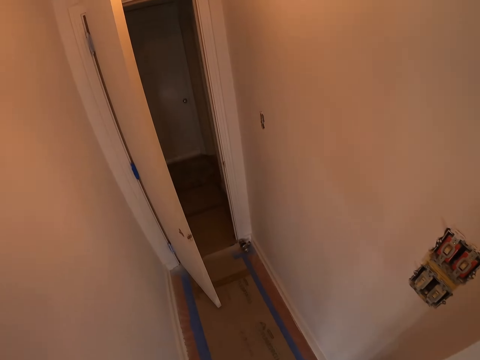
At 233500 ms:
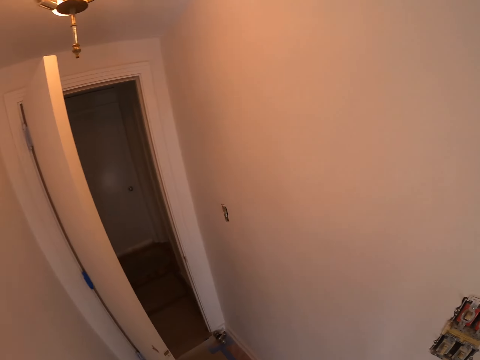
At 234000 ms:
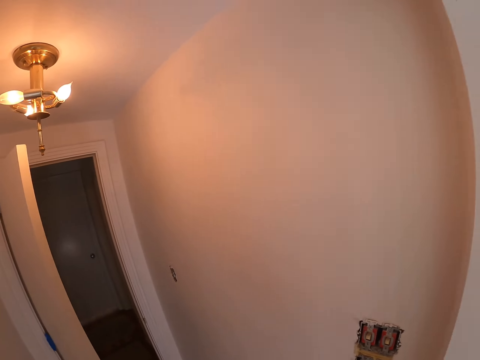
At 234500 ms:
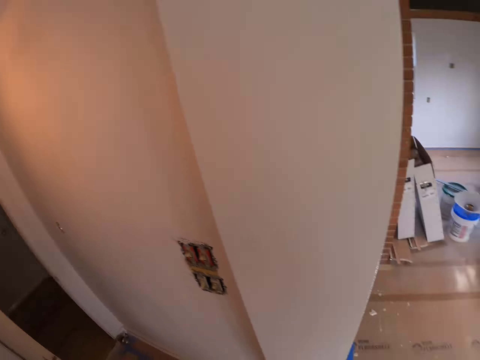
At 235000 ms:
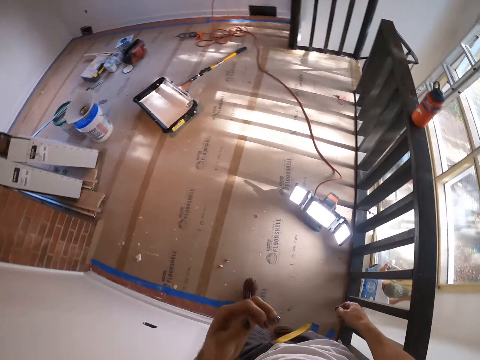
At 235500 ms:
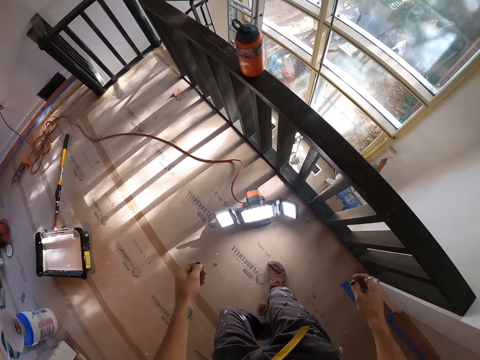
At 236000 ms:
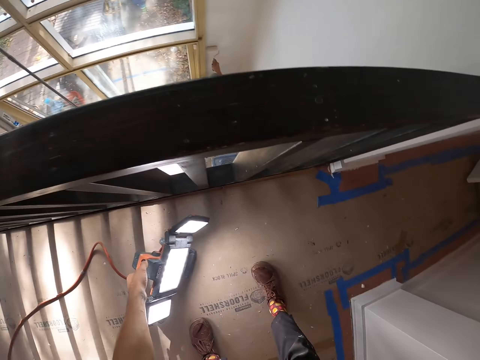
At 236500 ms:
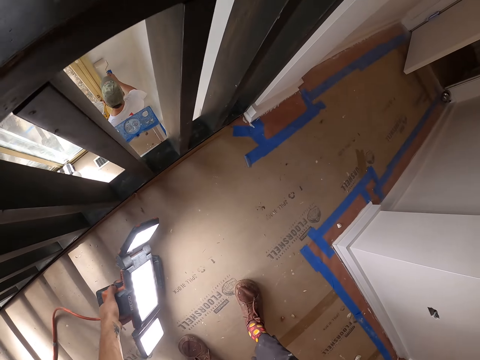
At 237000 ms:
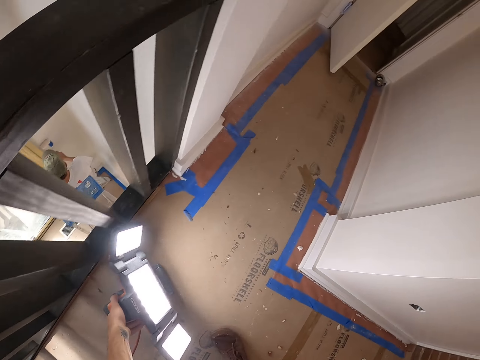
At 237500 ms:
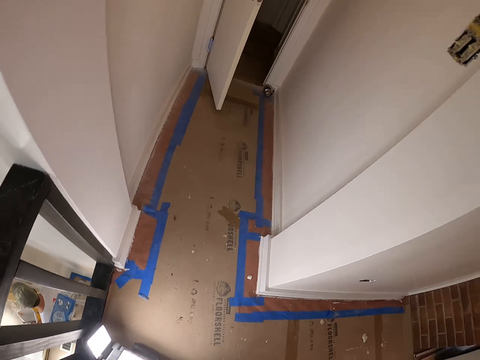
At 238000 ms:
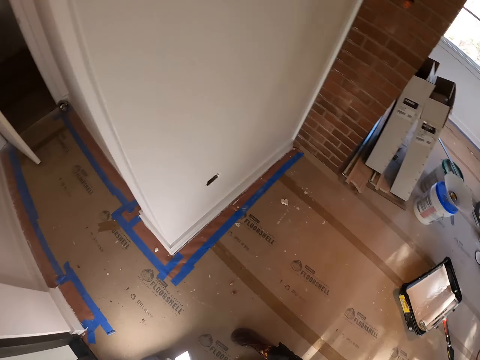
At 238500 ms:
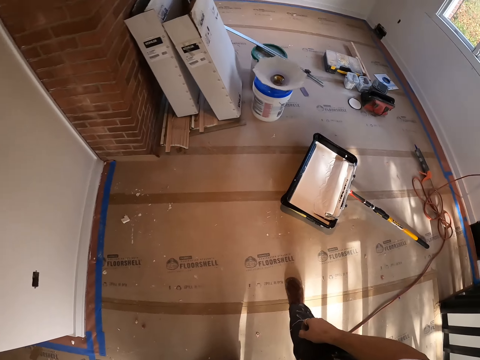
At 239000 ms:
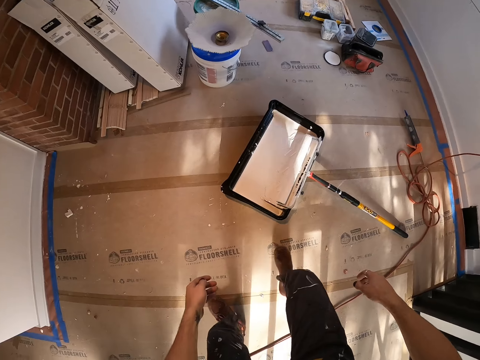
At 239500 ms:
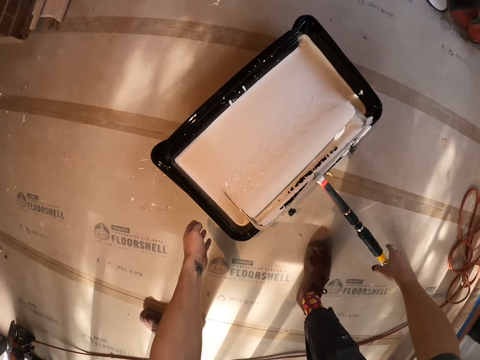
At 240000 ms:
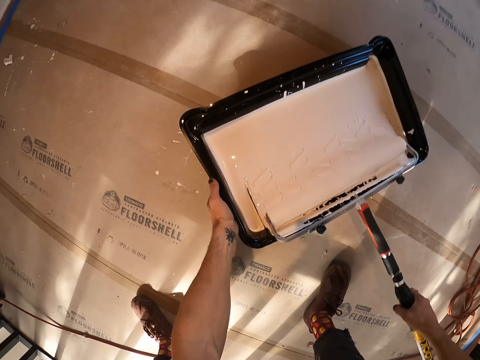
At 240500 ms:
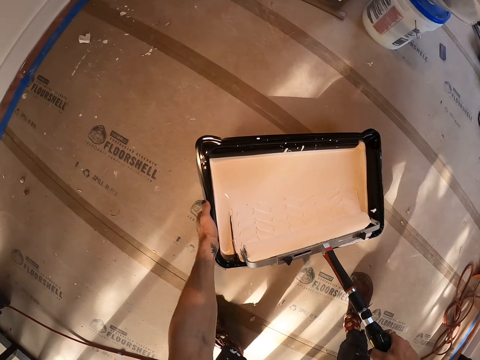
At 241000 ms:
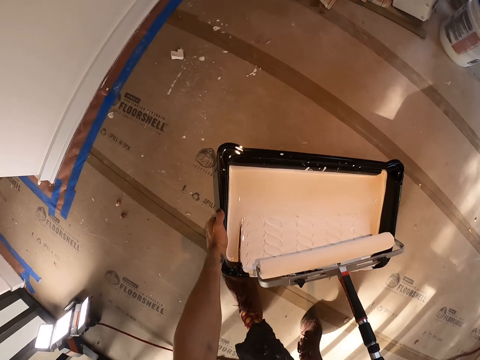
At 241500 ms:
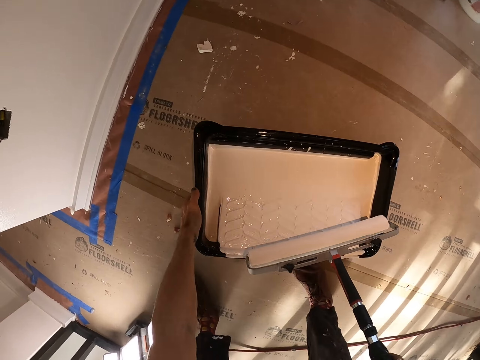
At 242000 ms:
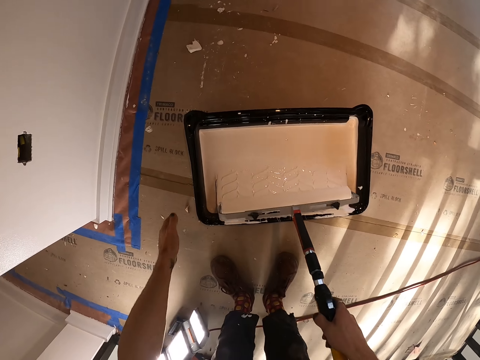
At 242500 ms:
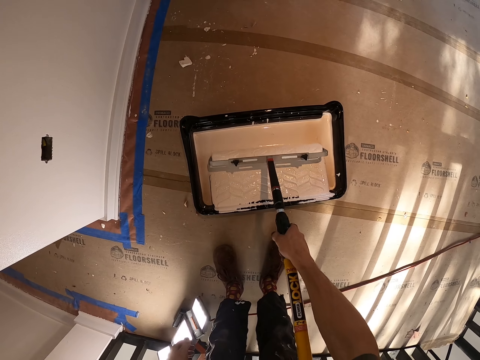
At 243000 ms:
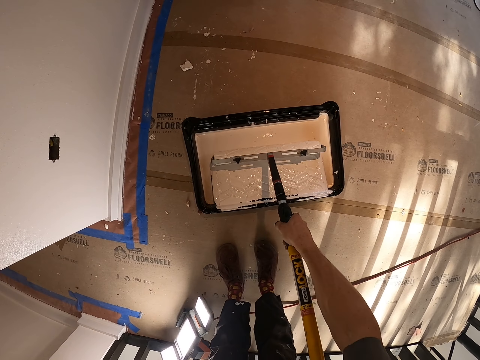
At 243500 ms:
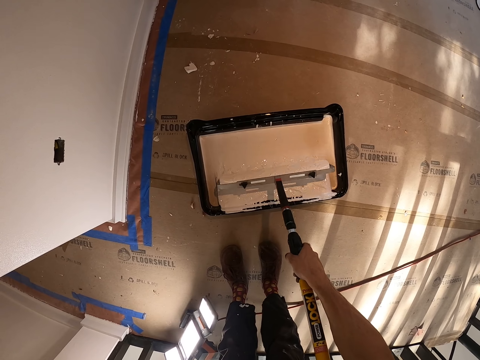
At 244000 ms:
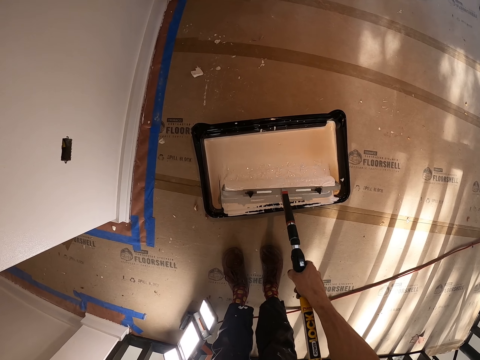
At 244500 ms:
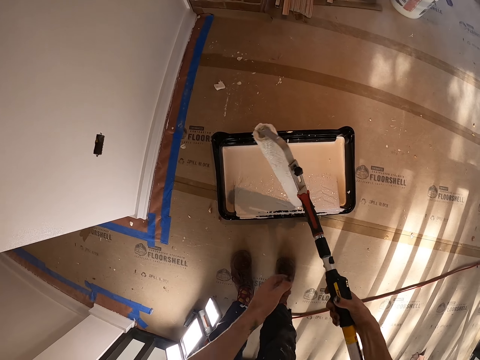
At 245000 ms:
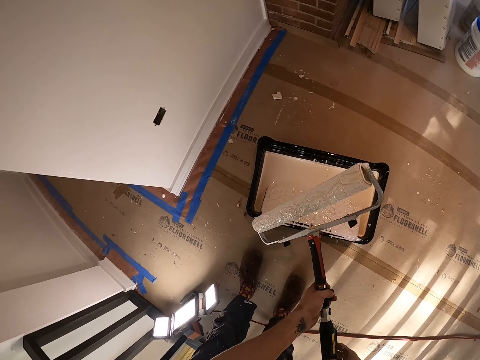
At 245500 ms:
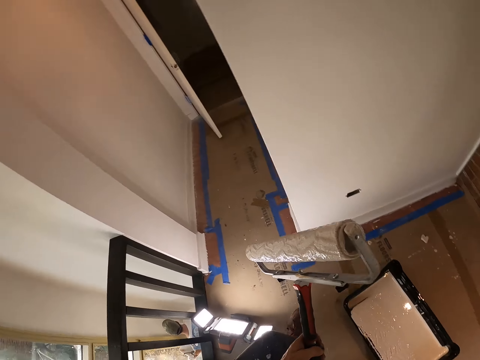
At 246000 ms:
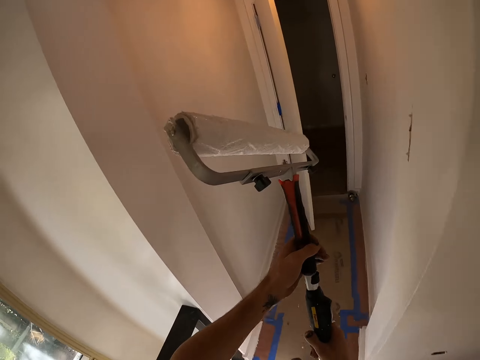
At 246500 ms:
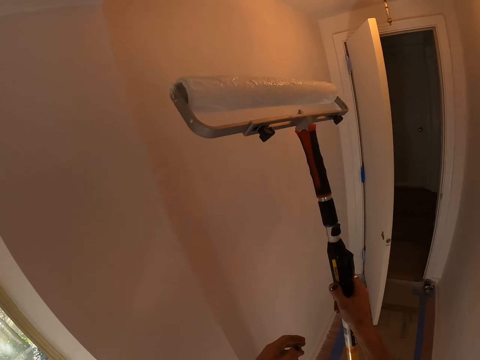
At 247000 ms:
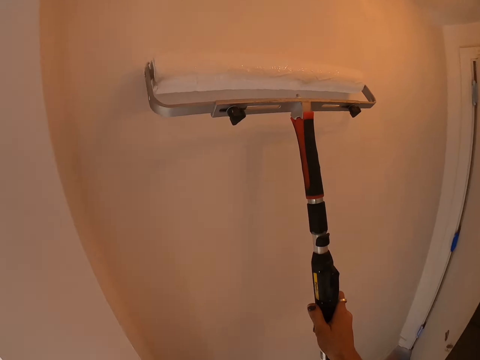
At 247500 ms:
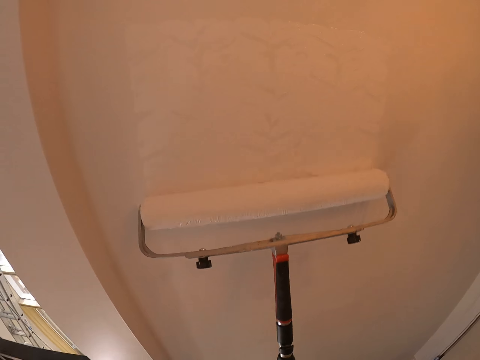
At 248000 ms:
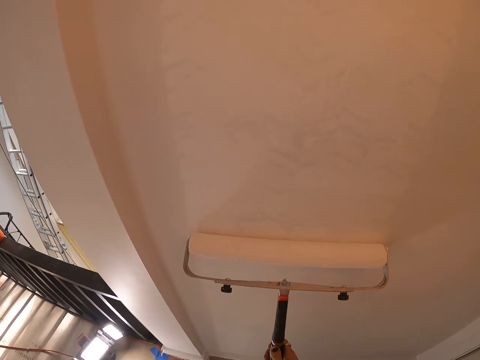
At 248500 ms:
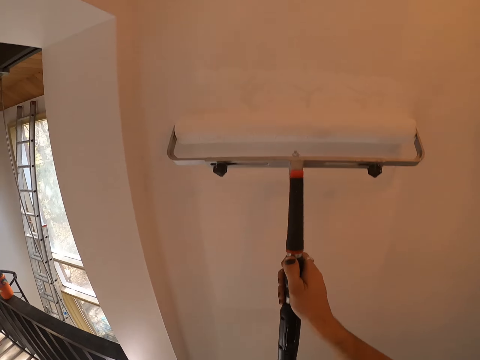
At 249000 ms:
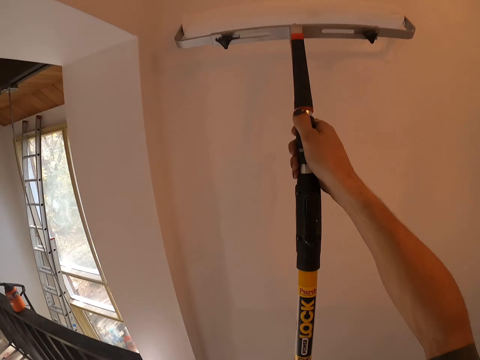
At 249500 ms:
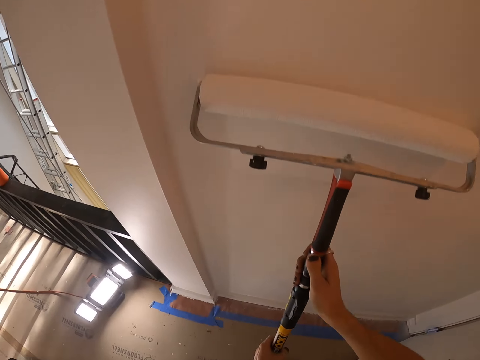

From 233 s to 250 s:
The camera wearer walks towards the door. They bend. They pick up the light on the floor. They move the light reflector. They straighten. They put the lights to the other side. They walk. They move the paint can to the wall. They move the paint roller in the paint can. They walk. They remove the hand from the paint can. They roll the roller brush to the paint in the paint can. They remove the paint roller in the paint can. They put the other hand on the paint roller. They lift the paint roller. They walk. They paint the wall with the roller paint brush. They remove the other hand on the paint roller.

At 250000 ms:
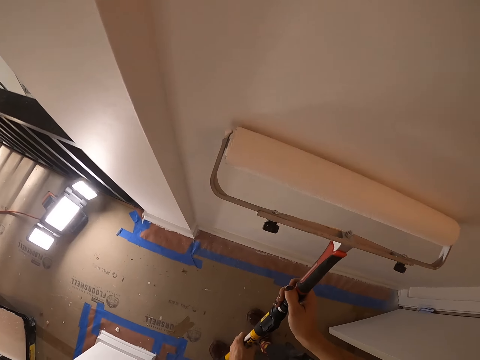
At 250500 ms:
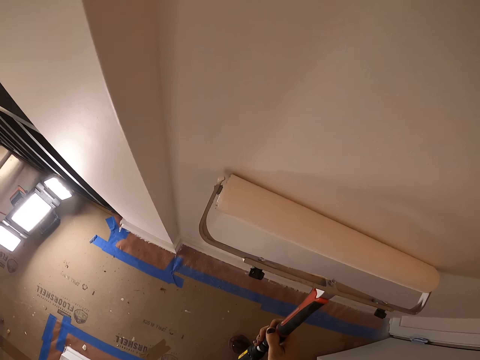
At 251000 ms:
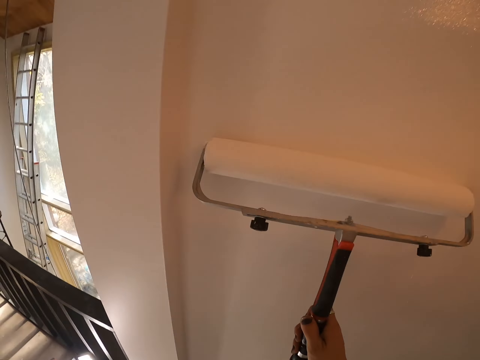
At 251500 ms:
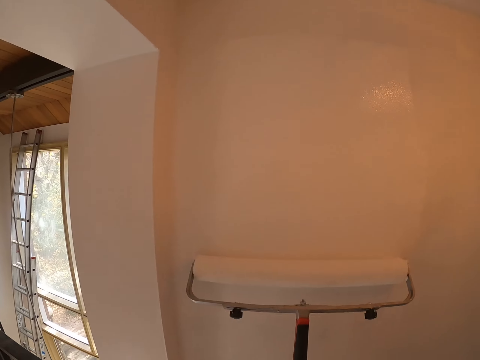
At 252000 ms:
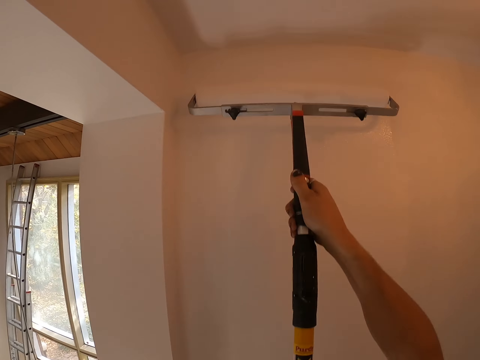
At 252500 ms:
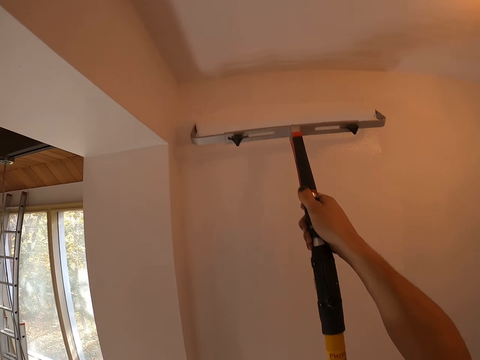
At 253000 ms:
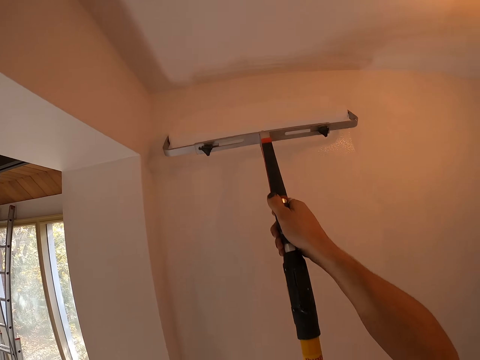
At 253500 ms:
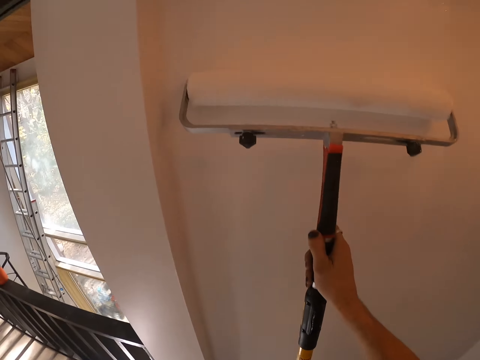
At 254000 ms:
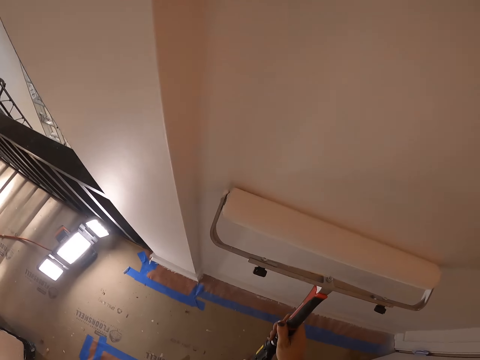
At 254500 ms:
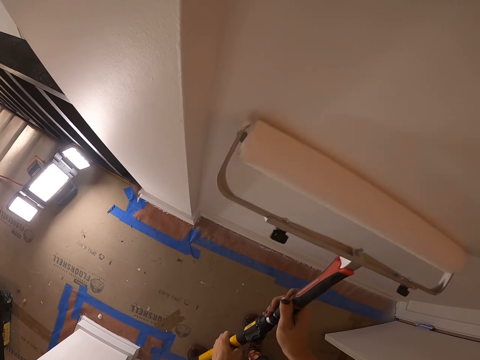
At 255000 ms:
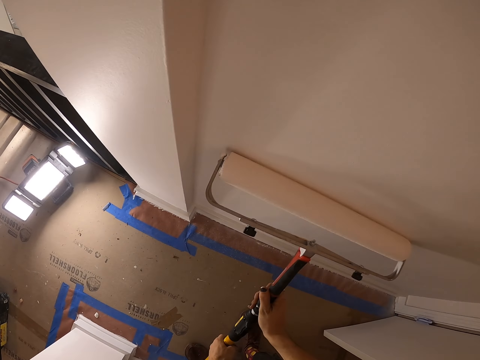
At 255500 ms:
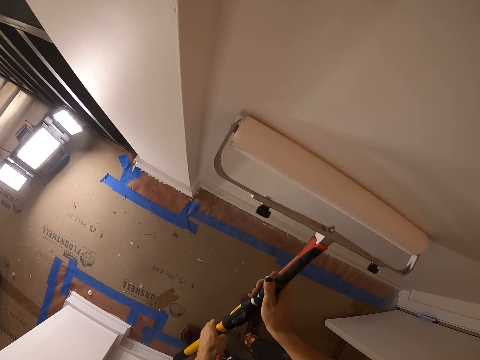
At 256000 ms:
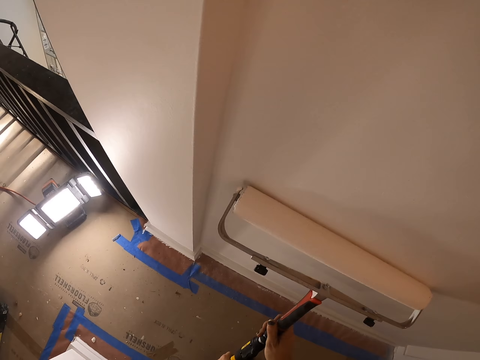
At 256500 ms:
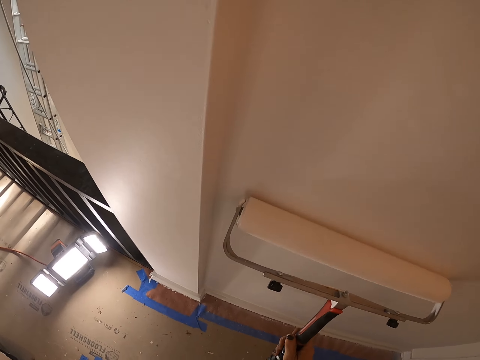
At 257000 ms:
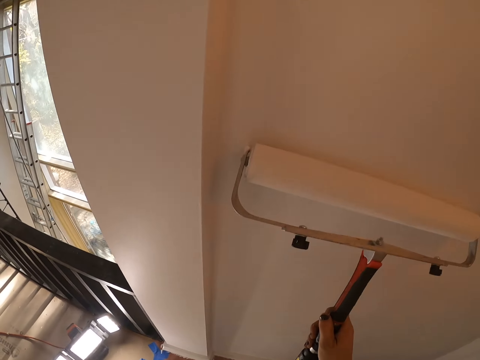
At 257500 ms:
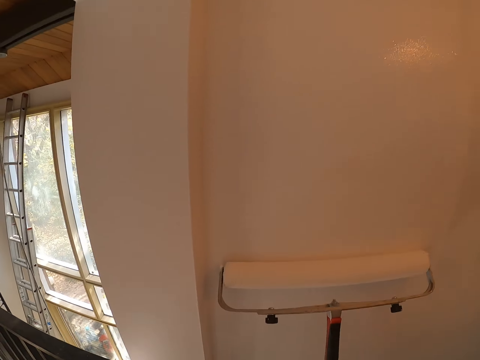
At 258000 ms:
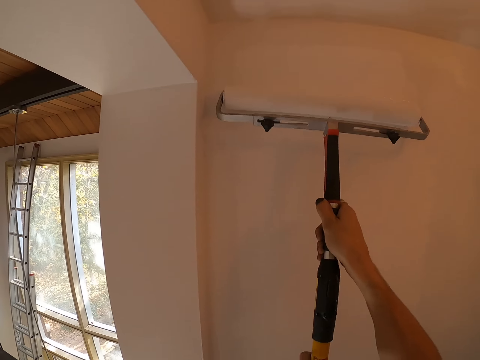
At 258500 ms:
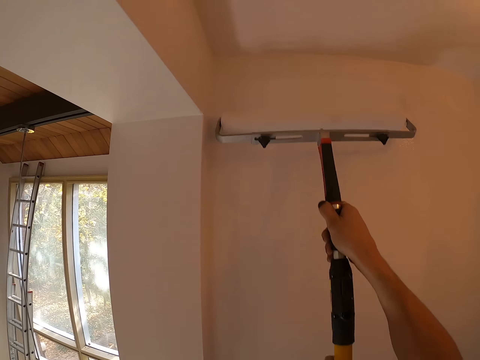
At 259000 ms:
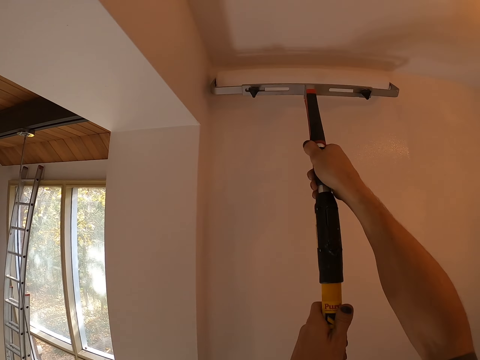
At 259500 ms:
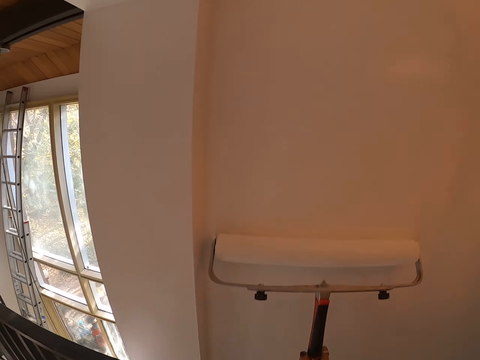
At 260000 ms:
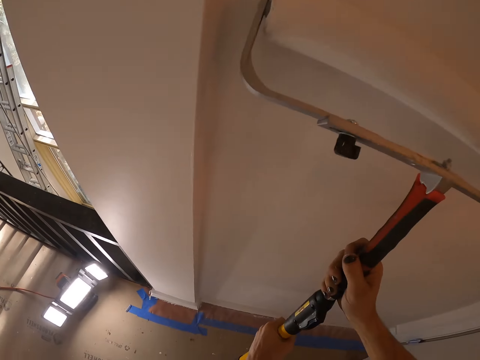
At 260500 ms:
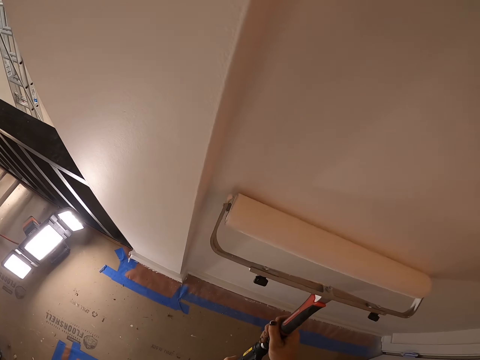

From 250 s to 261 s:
The camera wearer puts the other hand on the bottom of the paint roller. He paints. He flips his fingers.
